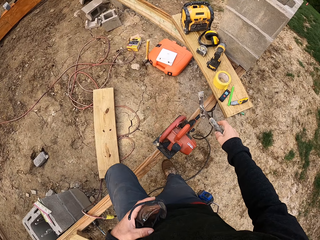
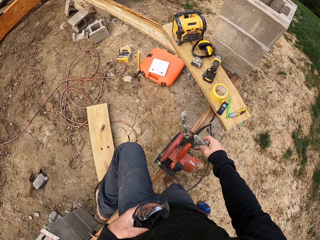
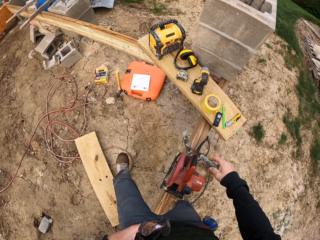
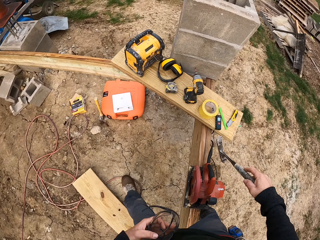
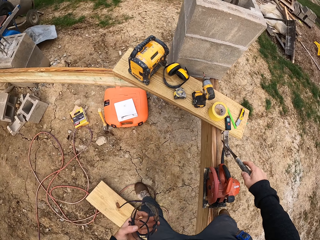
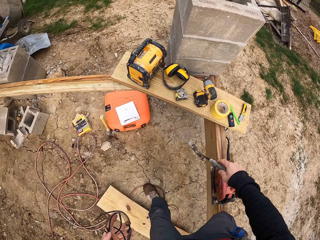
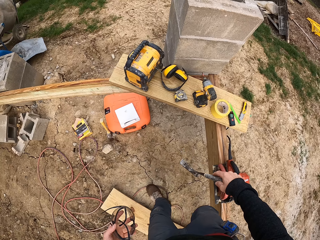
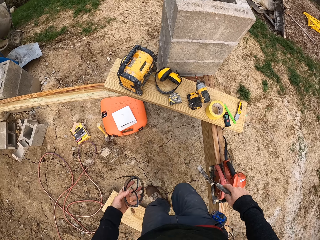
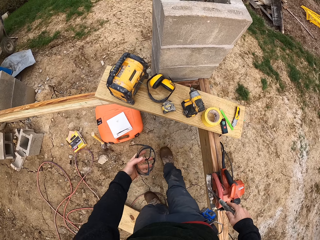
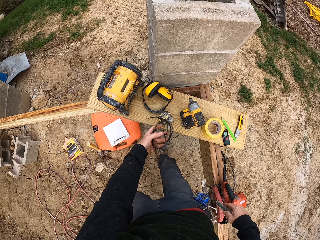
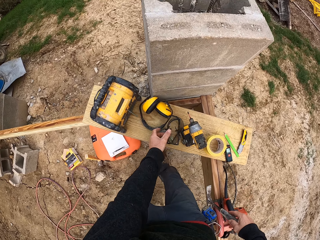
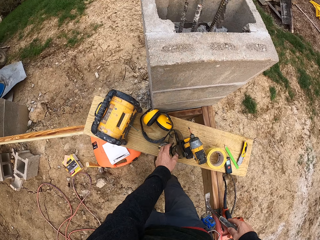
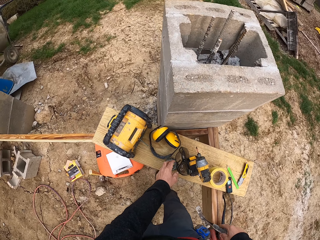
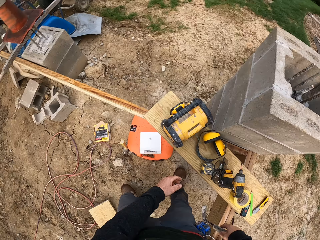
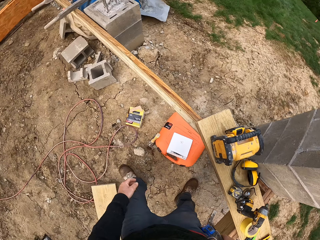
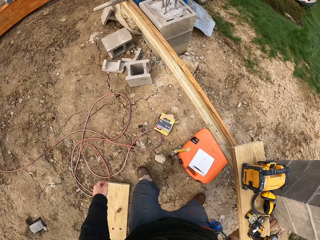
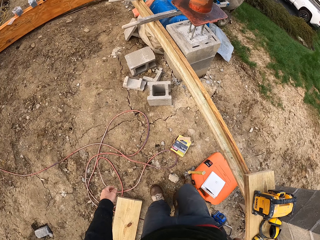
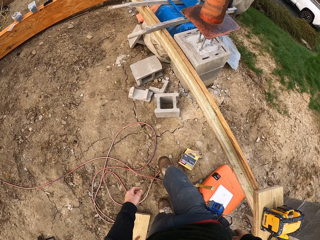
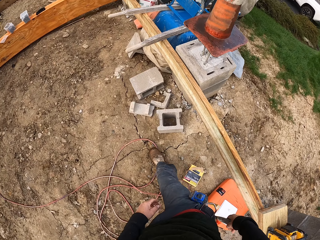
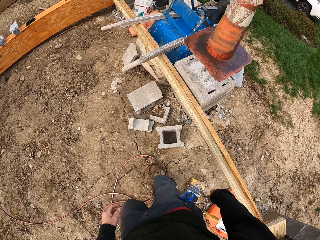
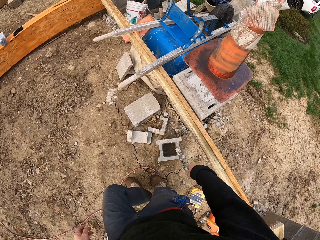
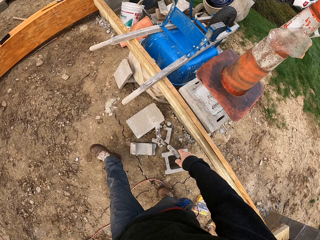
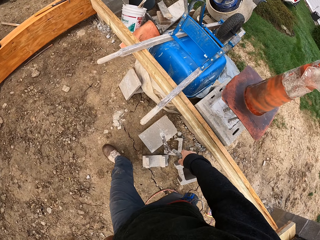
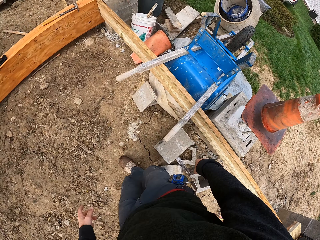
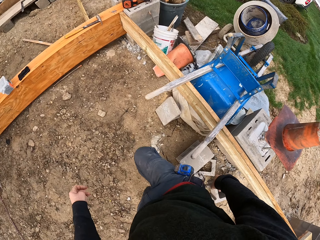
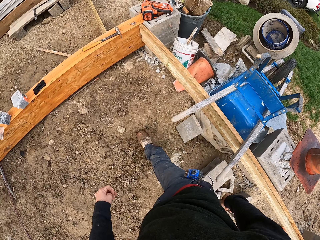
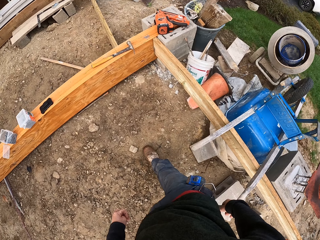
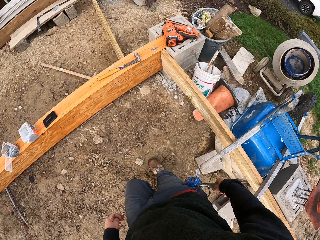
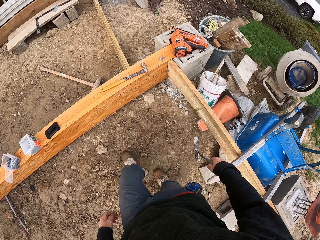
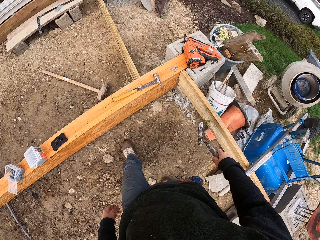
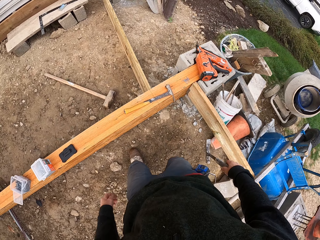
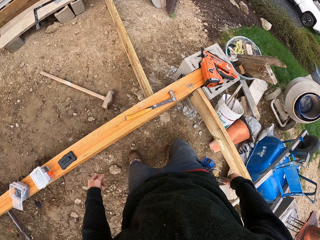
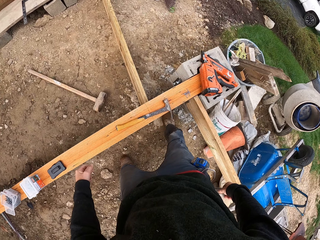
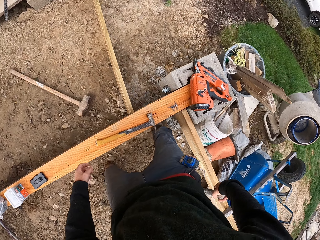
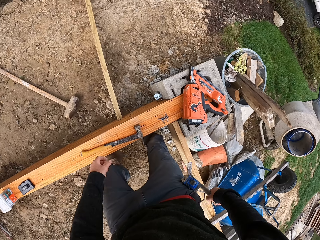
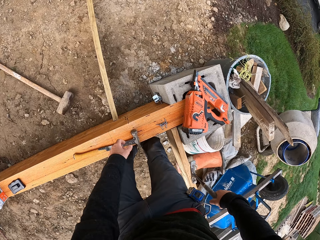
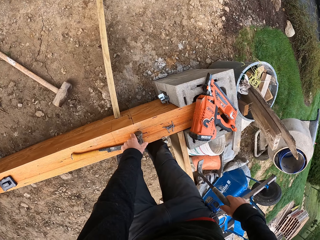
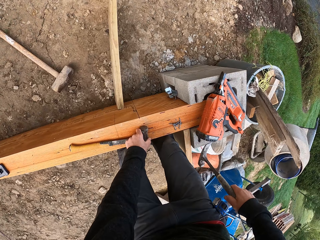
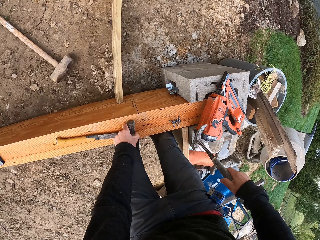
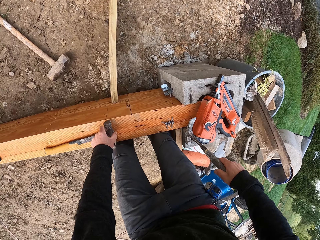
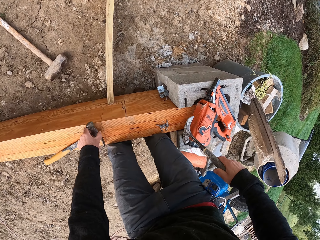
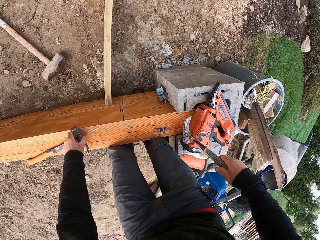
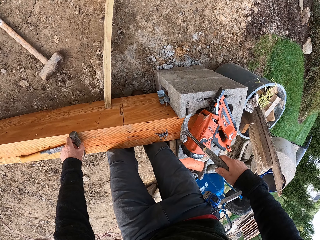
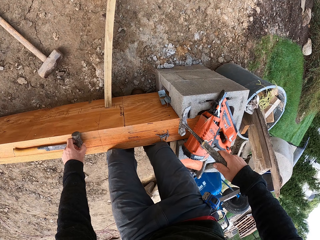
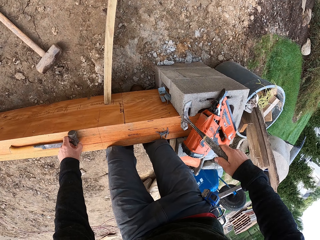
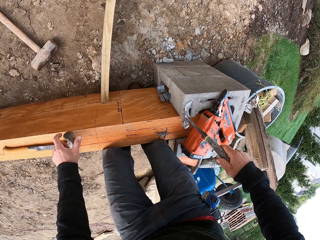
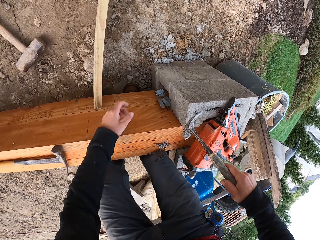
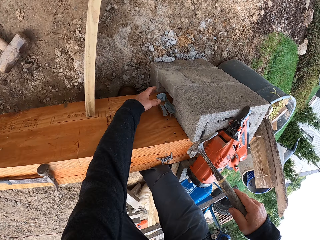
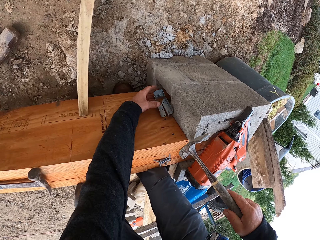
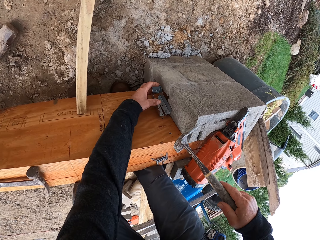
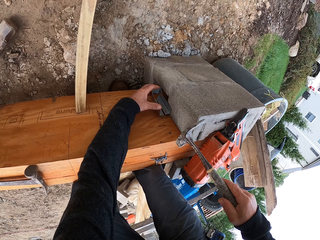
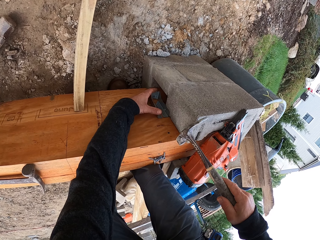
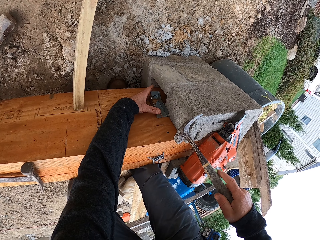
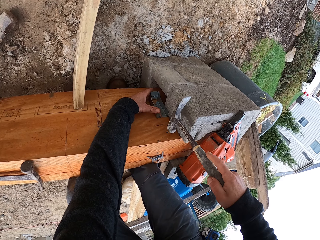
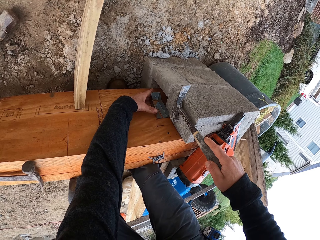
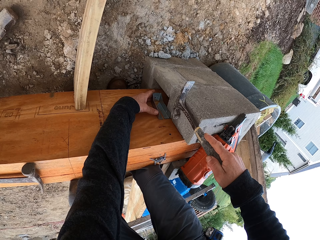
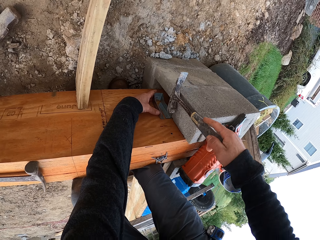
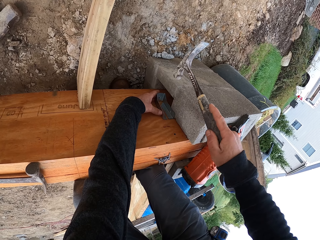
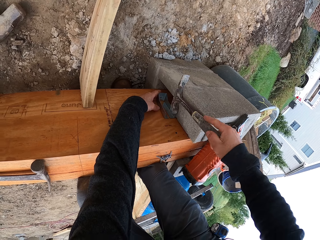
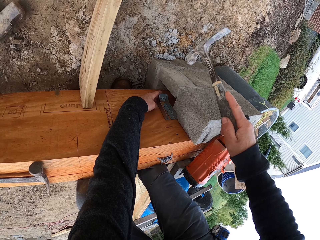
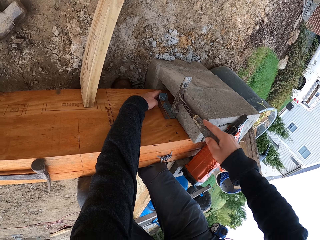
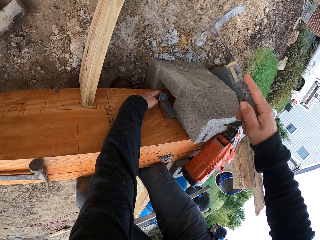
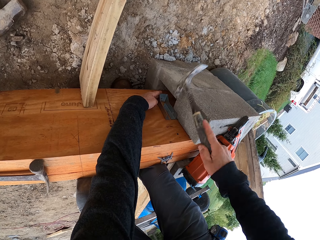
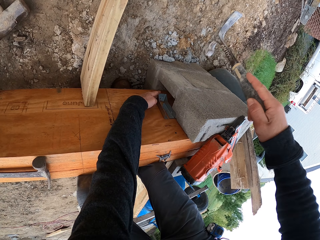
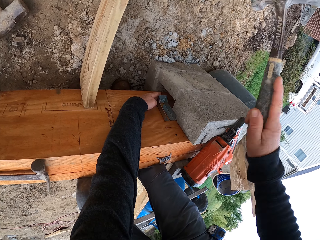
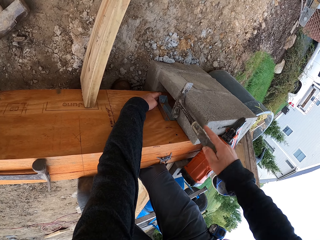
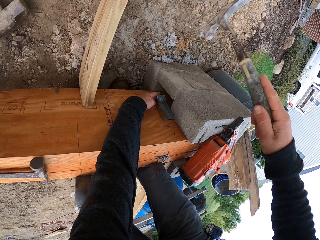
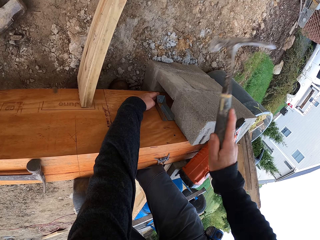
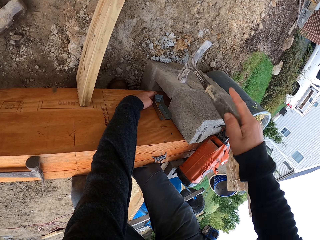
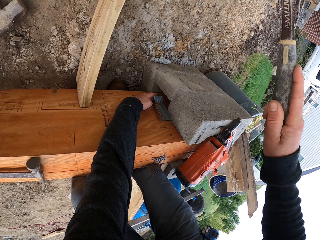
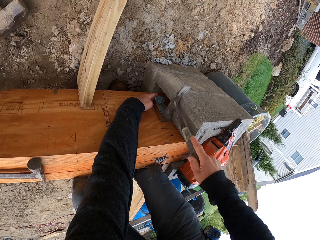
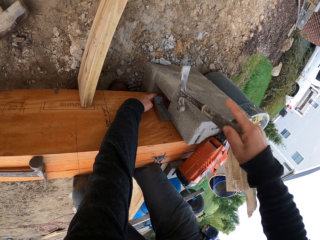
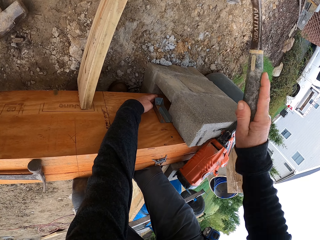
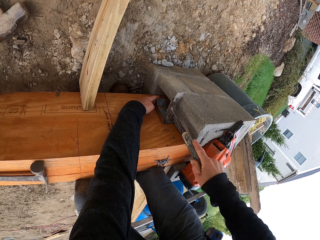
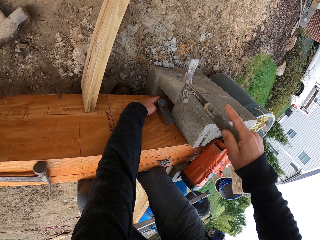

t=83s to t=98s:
The camera wearer puts safety glasses on the board. They move the hammer on the wood bar. They adjust the wall stopper with the left hand. They hit a nail into the wood with the hammer.

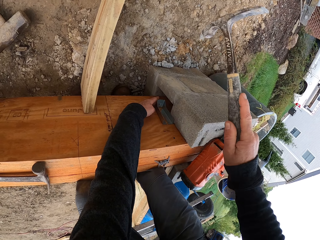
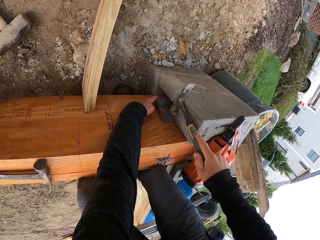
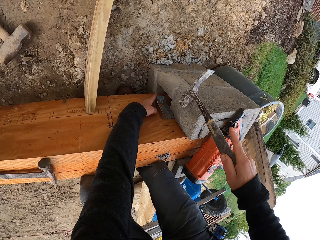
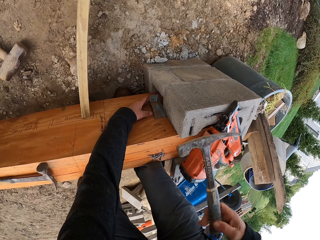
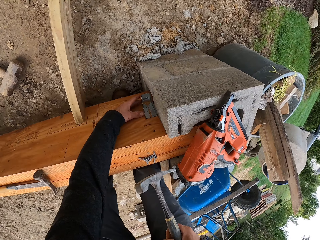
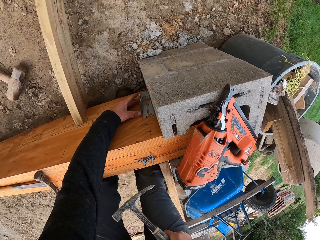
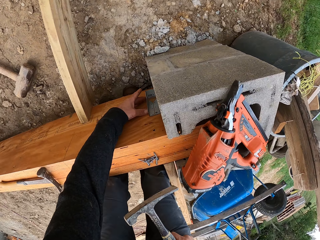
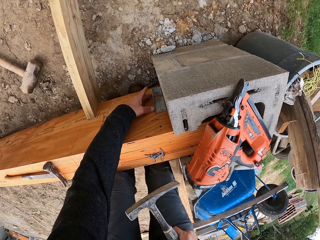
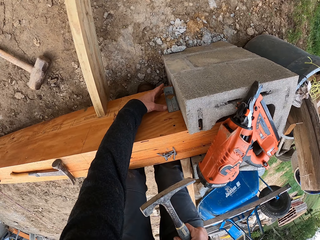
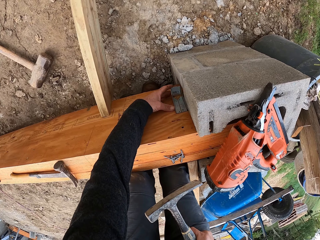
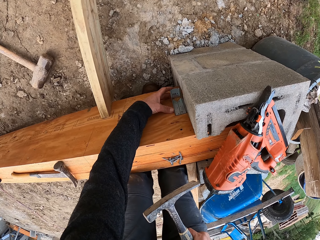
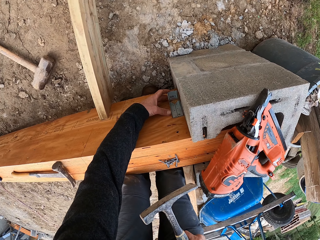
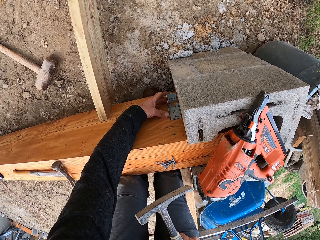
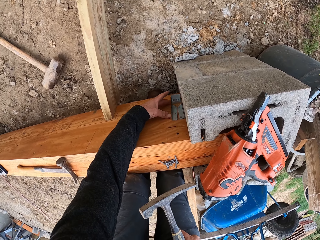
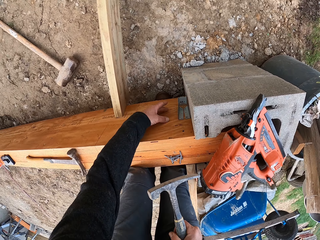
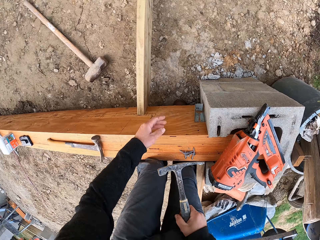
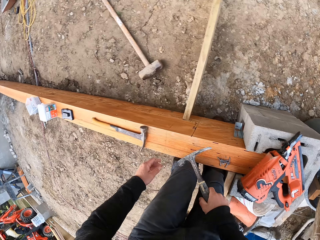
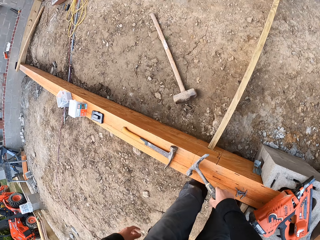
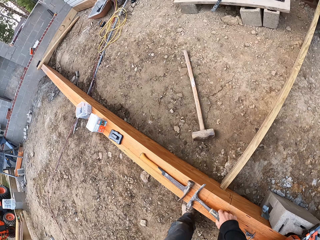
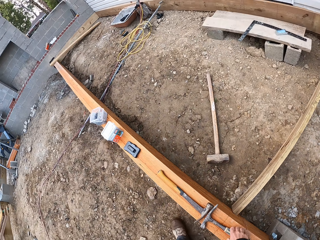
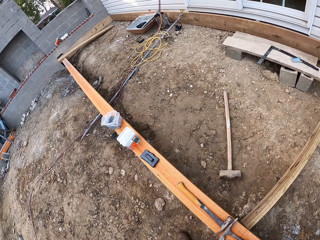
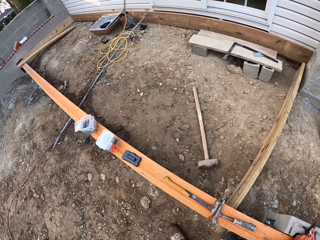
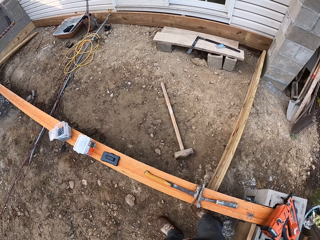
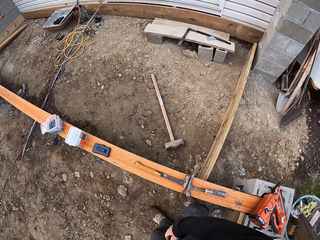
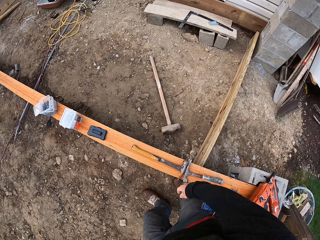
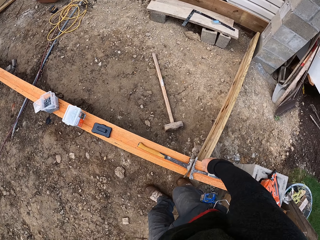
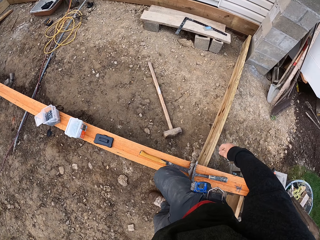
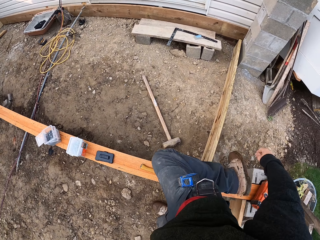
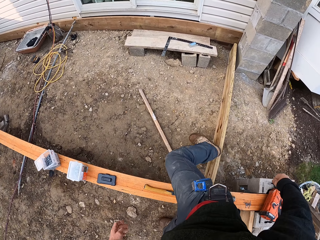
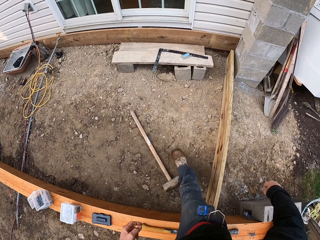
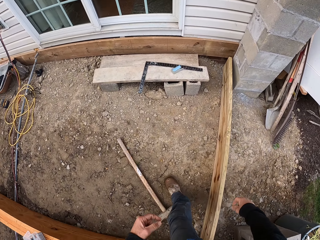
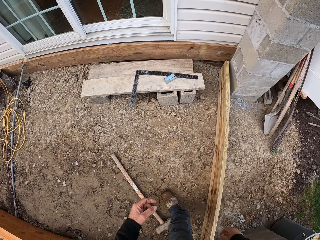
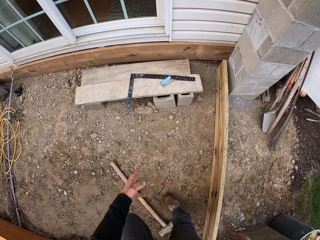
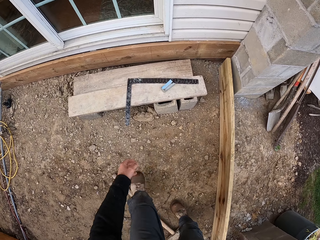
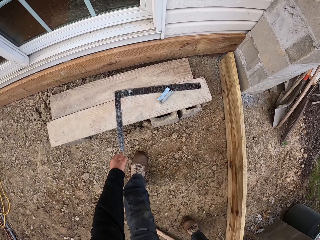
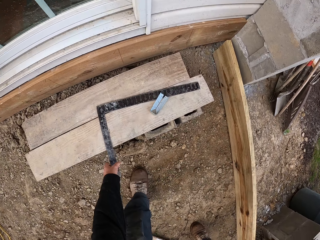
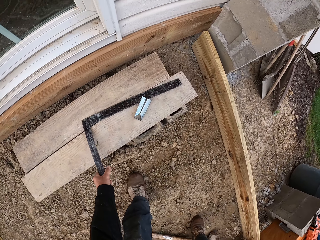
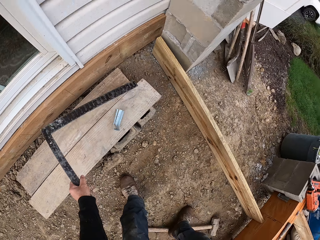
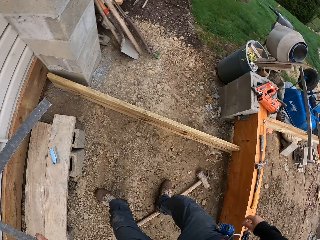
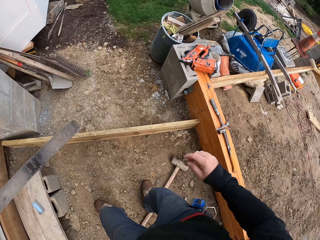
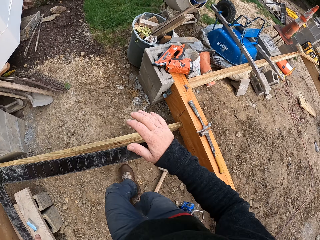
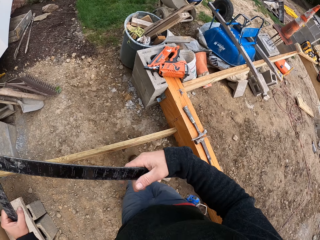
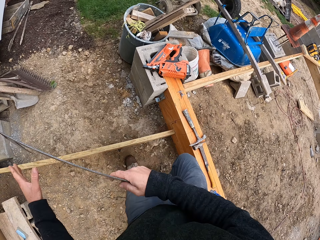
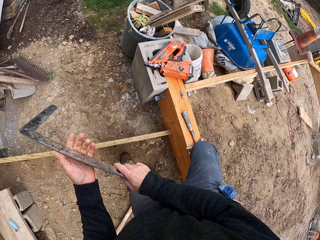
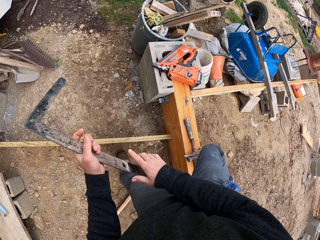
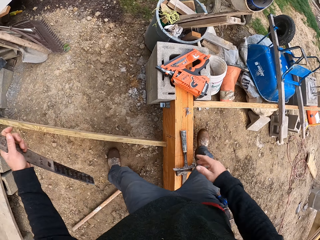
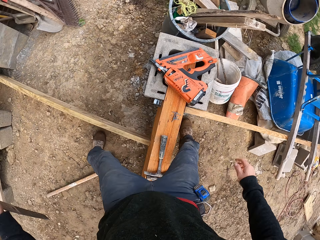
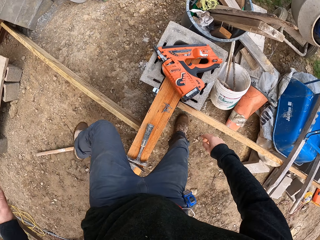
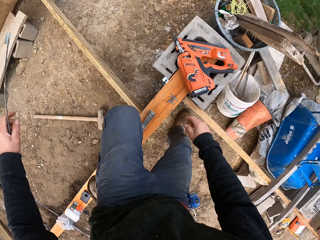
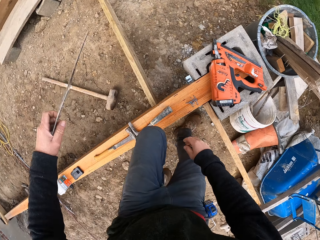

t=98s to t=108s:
The camera wearer puts the hammer on the wood. They pick up a square ruler.
